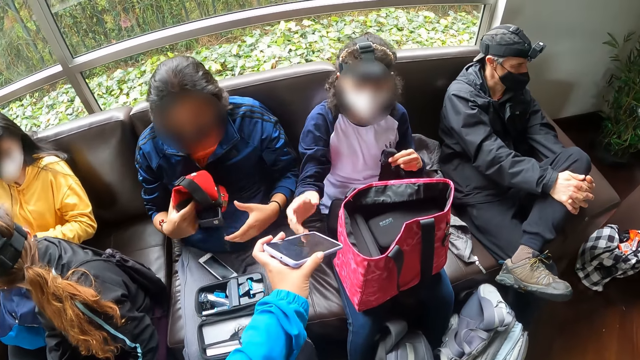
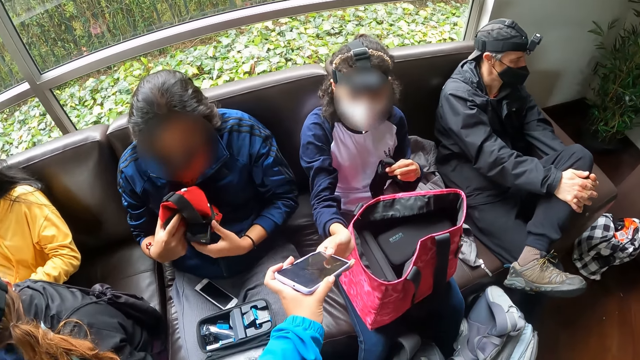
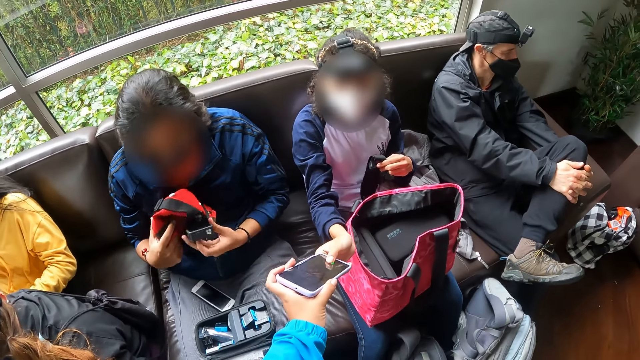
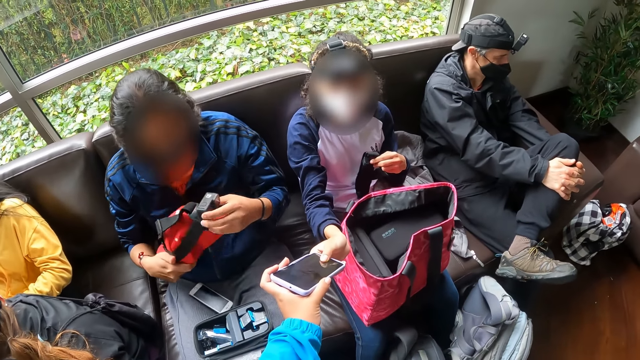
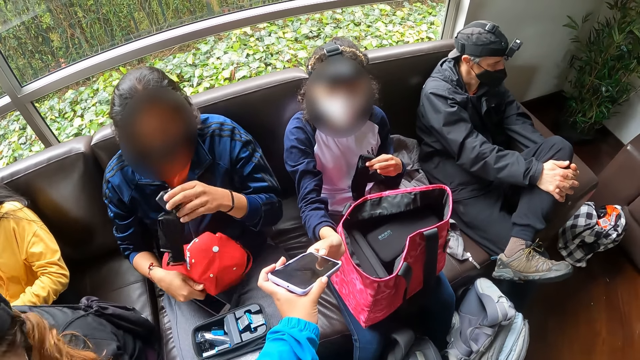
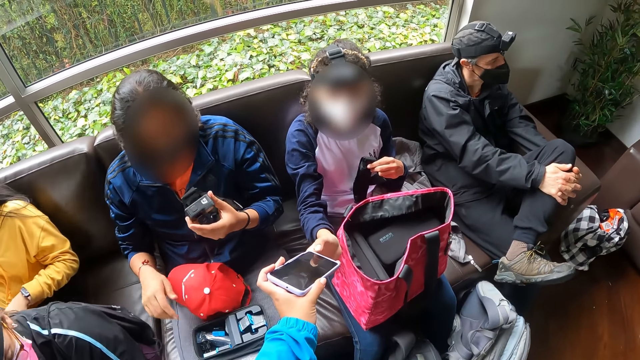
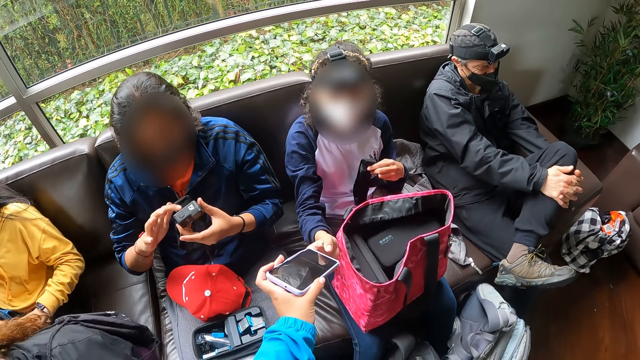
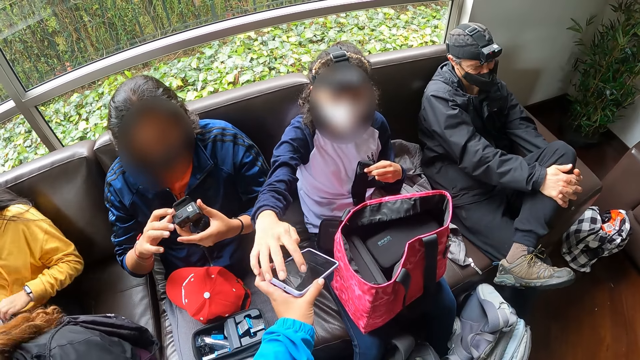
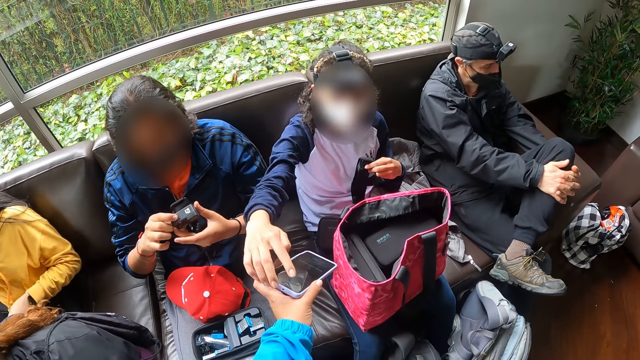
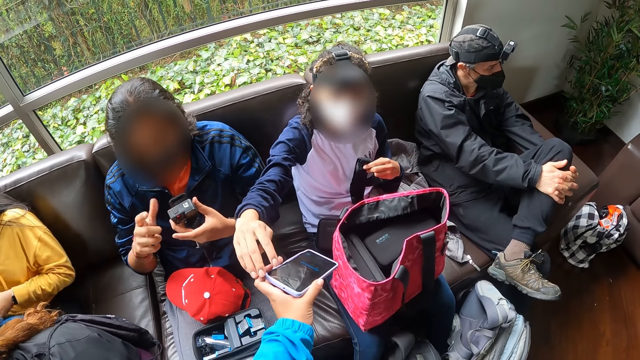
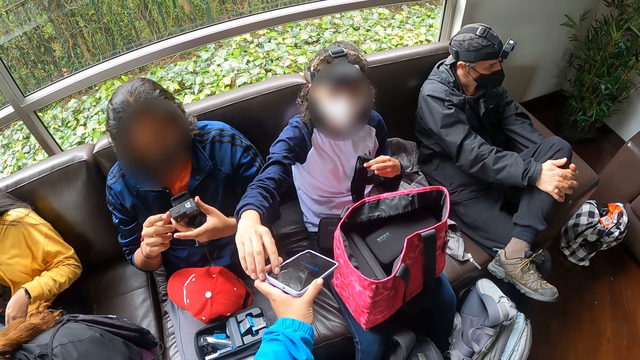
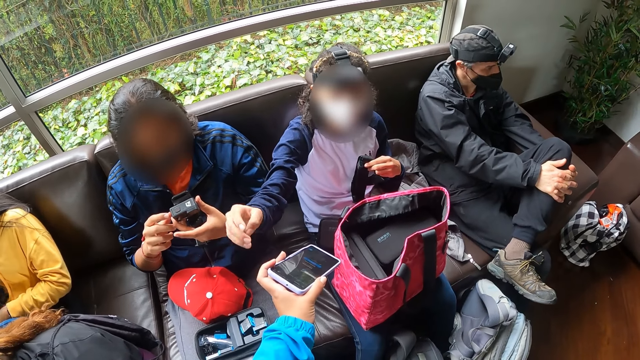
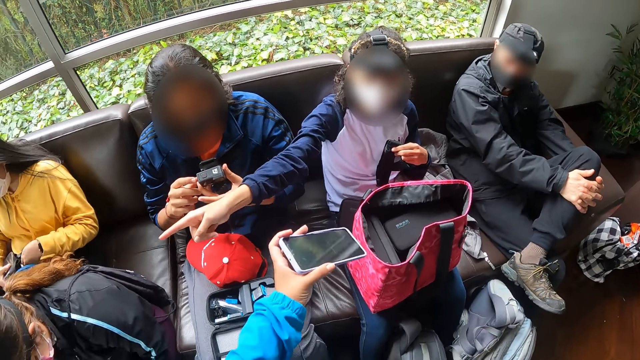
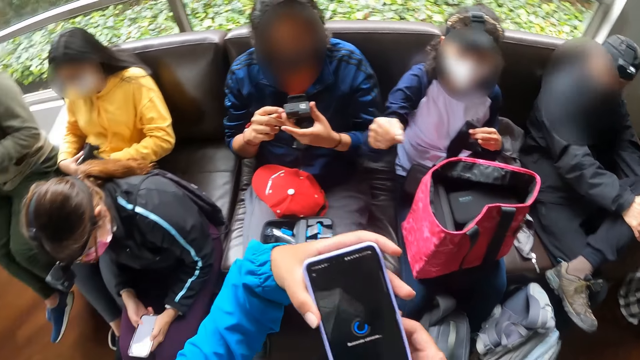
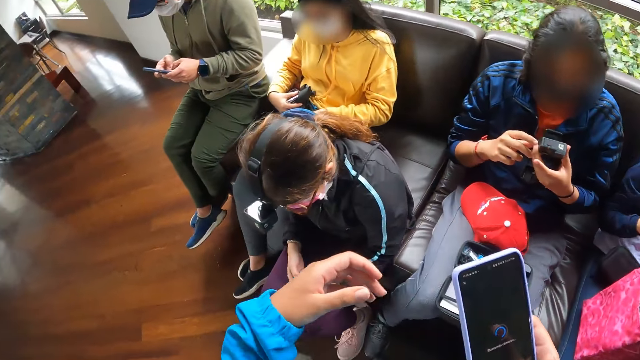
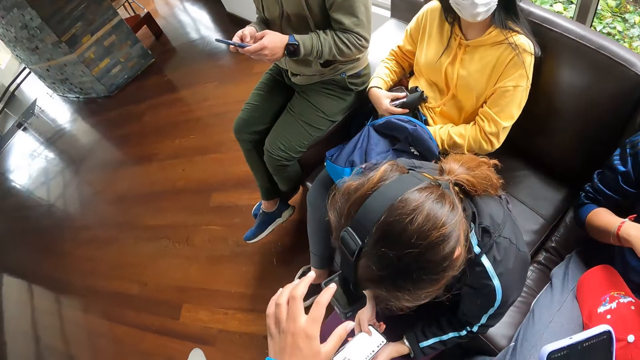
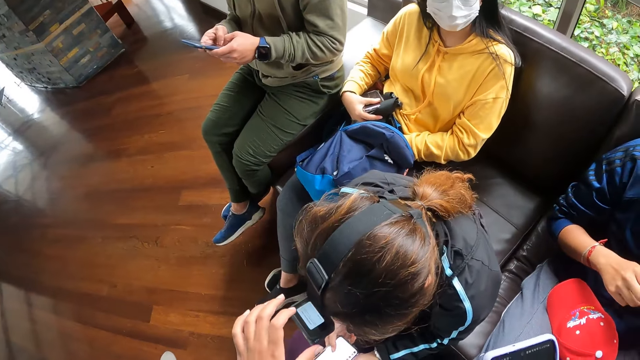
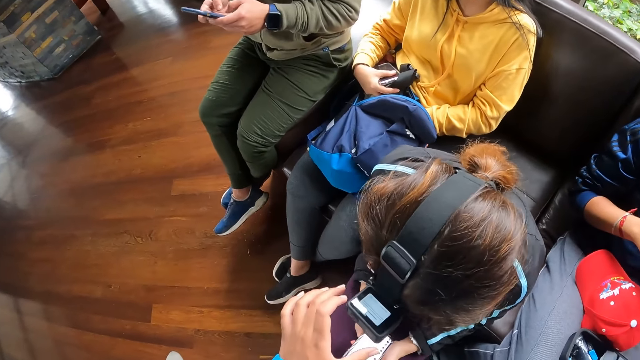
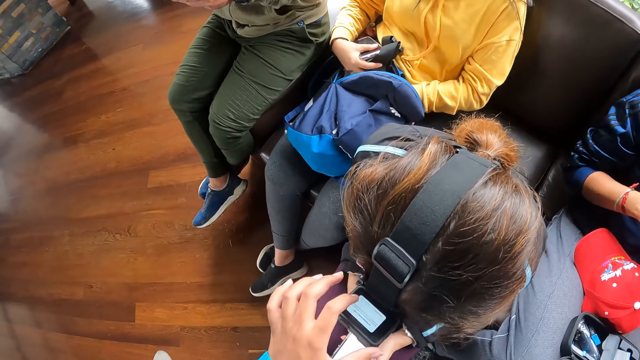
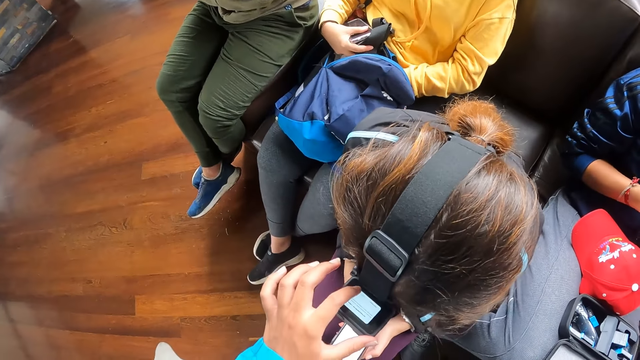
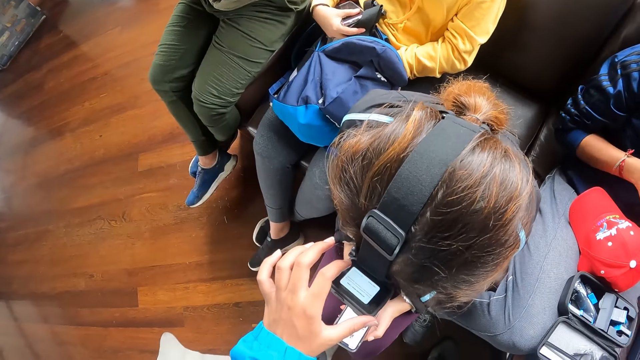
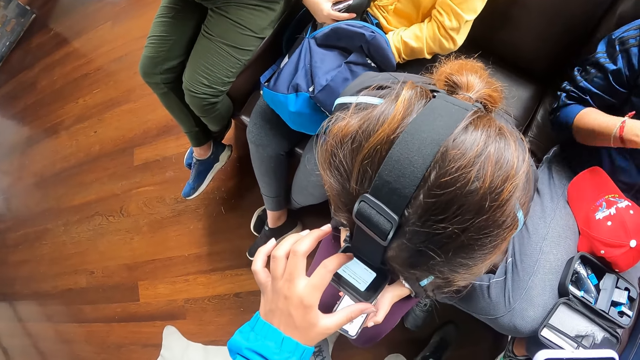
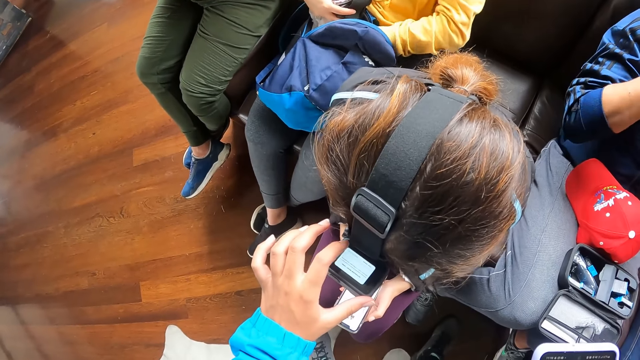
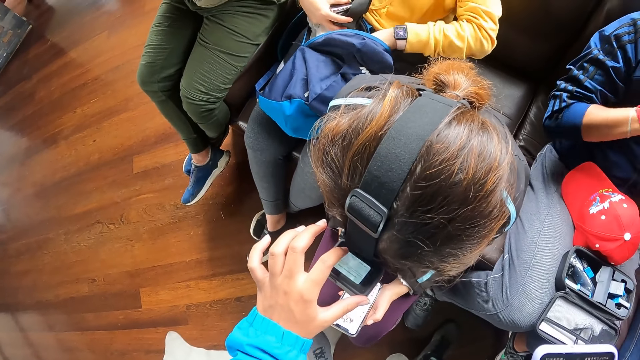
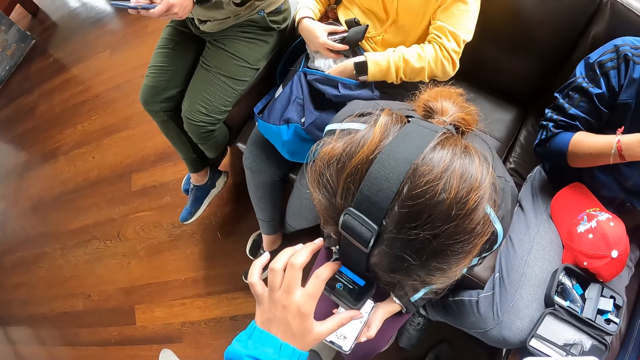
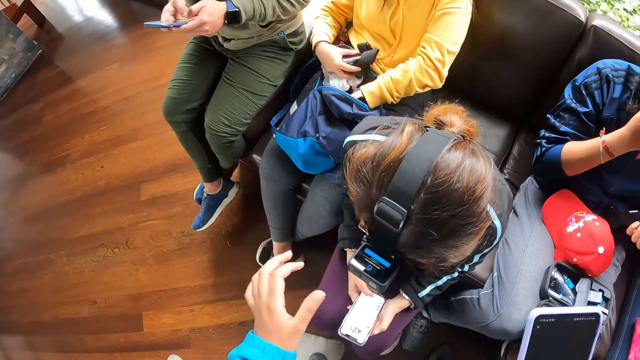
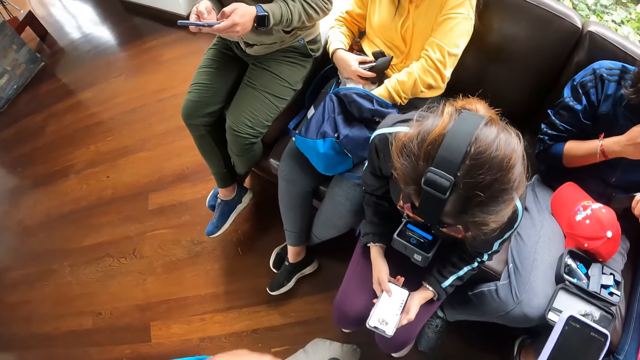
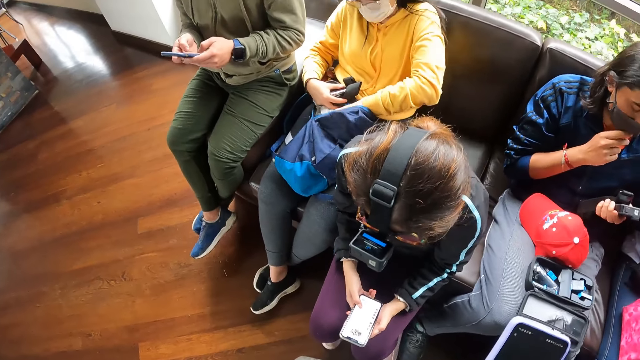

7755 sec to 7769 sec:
A woman interacts with the phone in the camera wearer's left hand with her right hand. The camera wearer gives the phone to the woman. A man removes the camera with his right hand from the cap in his left hand. The man drops the cap in his right hand on his legs. The man interacts with the camera in his left hand with his right hand. The woman uses the phone. Another woman puts her left hand into the backpack on her legs. The camera wearer passes the phone in her left hand to her right hand. The first woman fiddles with the camera in her hands. The camera wearer touches the camera on a third woman's head with her left hand. She operates the third woman's camera. The second woman takes some biscuits from the backpack on her legs with her left hand.

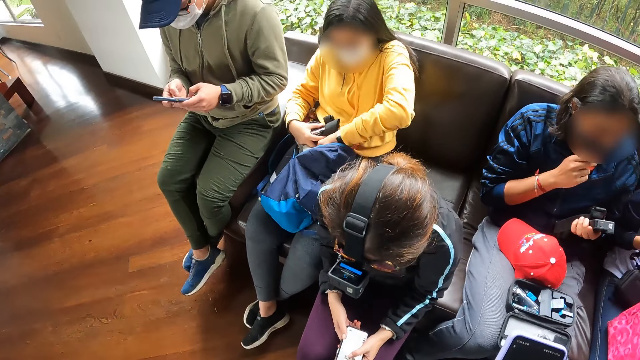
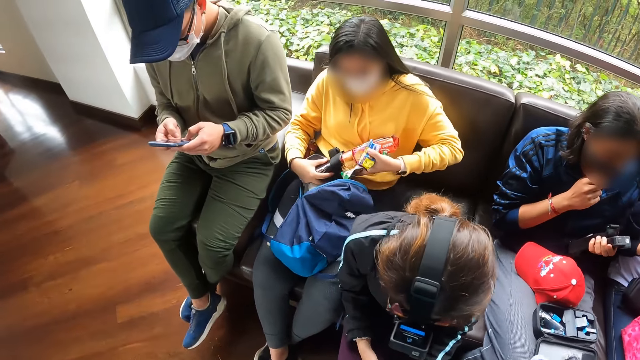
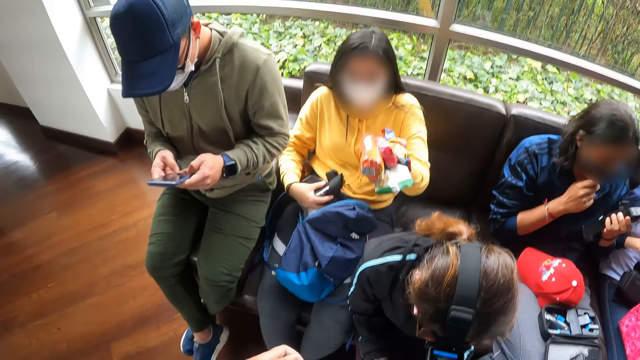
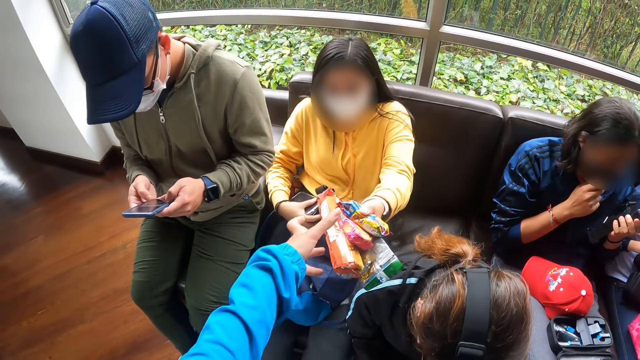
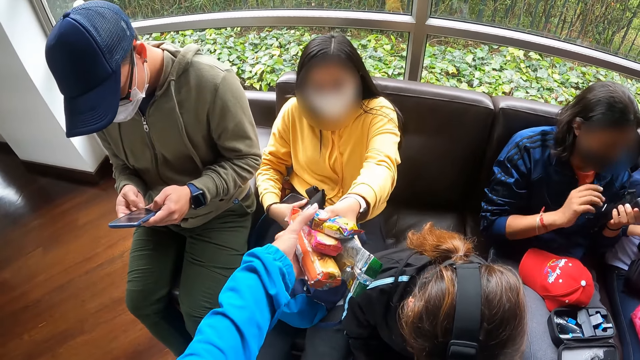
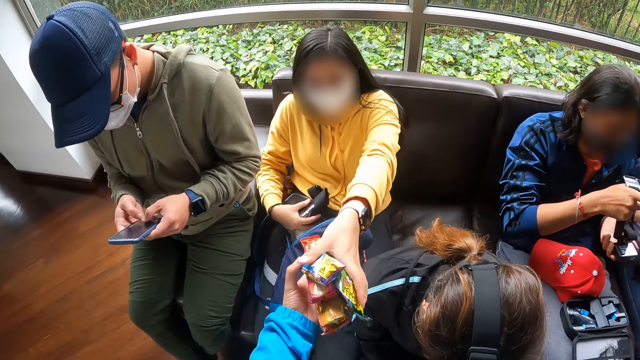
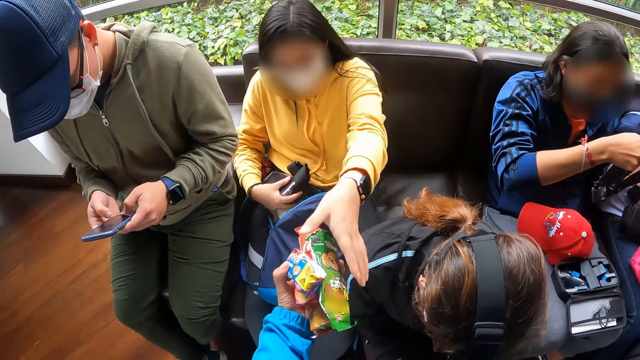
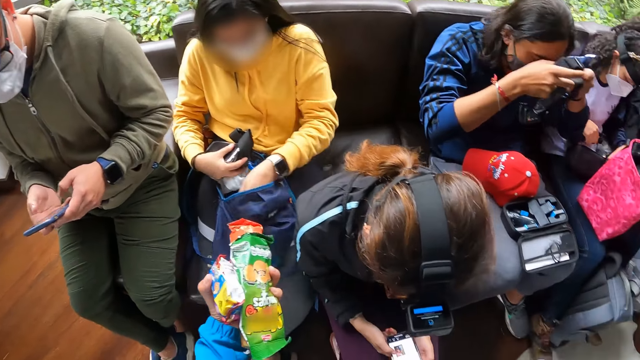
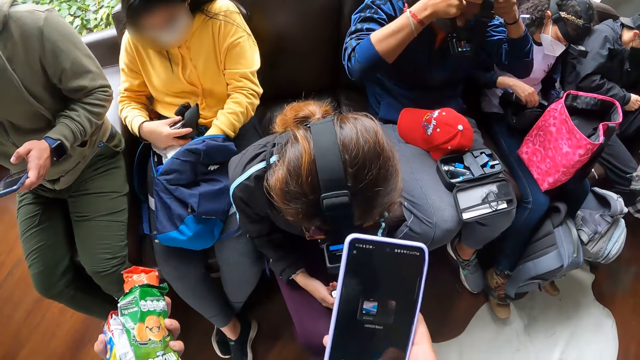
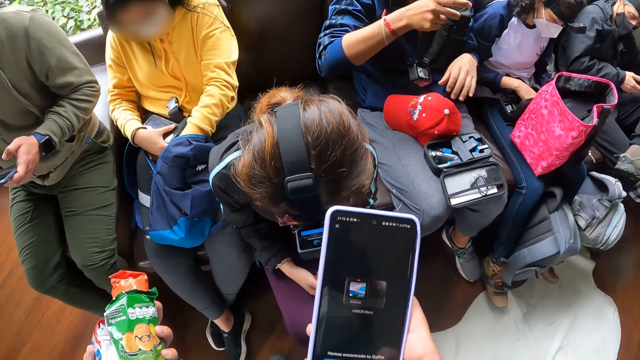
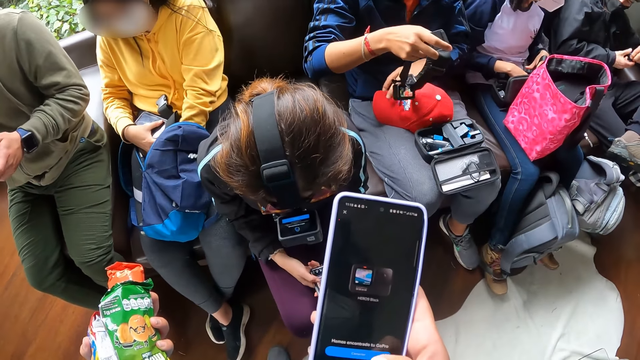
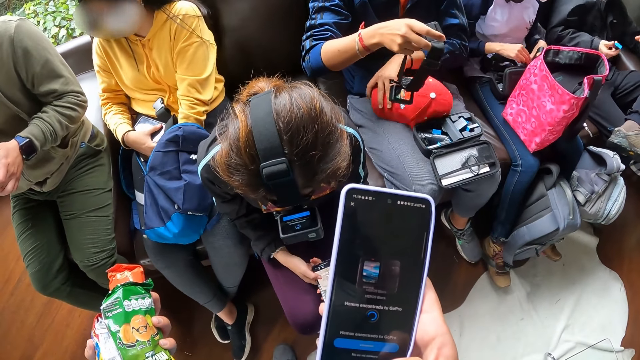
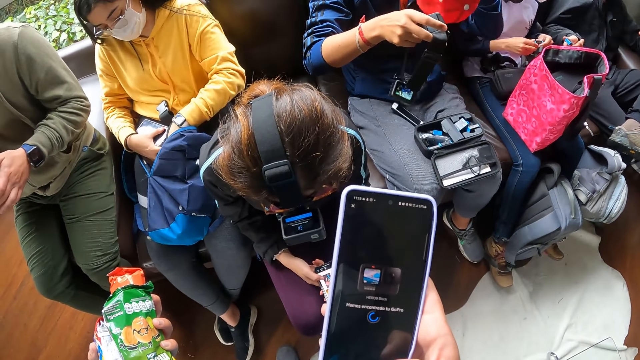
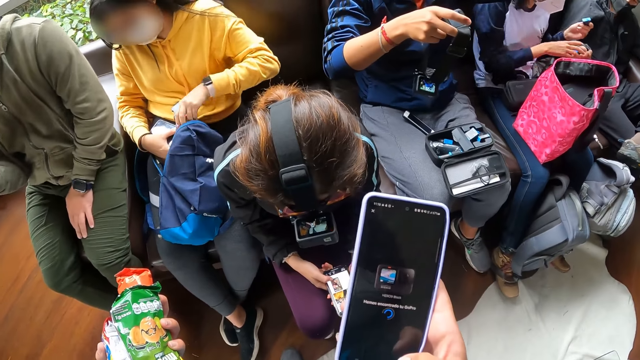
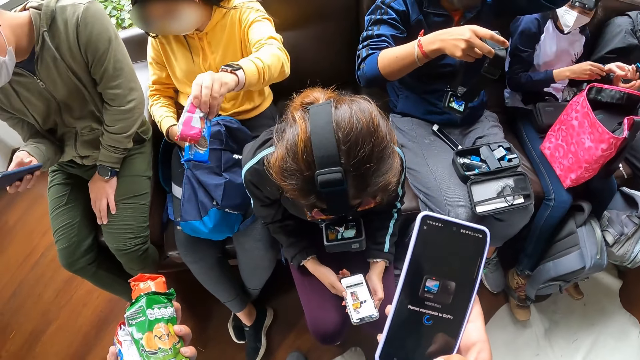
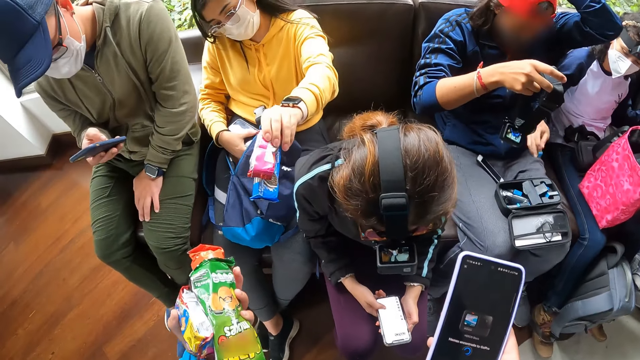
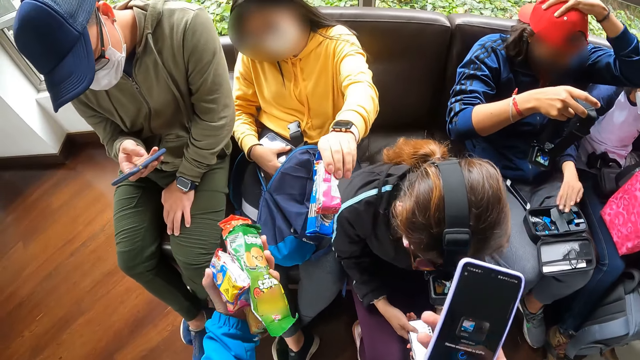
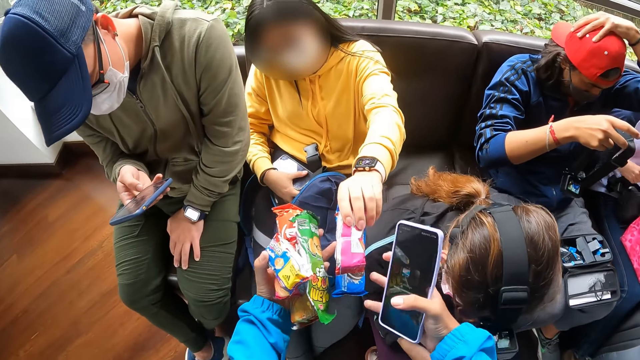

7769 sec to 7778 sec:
A woman passes the biscuits in her left hand to the camera wearer's left hand. The camera wearer takes the snacks from the woman. The woman takes some biscuits from the backpack on her legs with her left hand. Another woman drops the camera in her right hand on her legs. The camera wearer interacts with the phone in her right hand. The other woman takes a battery from the pouch on her legs with her right hand. A man takes the cap from his legs with his left hand. Another man passes a battery in his left hand to his right hand. The other woman passes the battery in her right hand to her left hand. The first man wears the cap in his left hand on his head. The other woman takes the battery with her right hand from the second man's right hand. A third man interacts with the phone in his right hand with his right thumb. The other woman passes the battery in her left hand to the second man's right hand. The first woman passes the biscuit in her left hand to the camera wearer's hands. The other woman drops the battery in her right hand on the pouch on the first man's legs.
